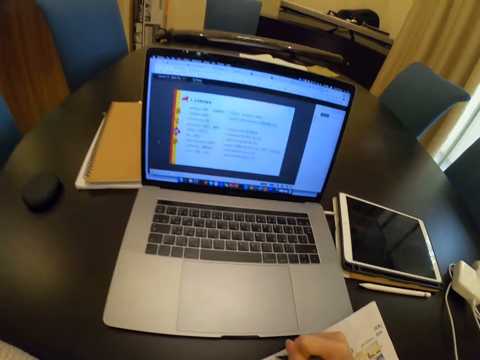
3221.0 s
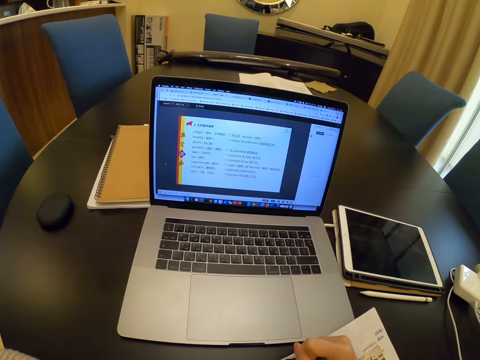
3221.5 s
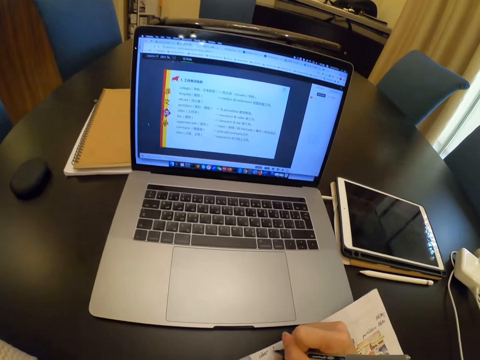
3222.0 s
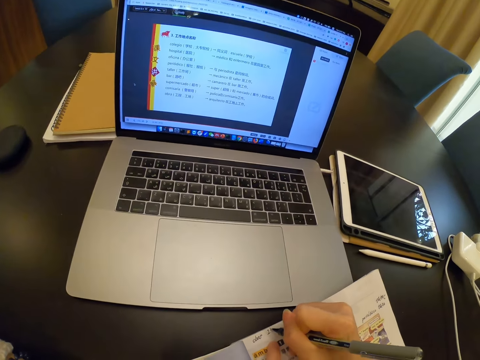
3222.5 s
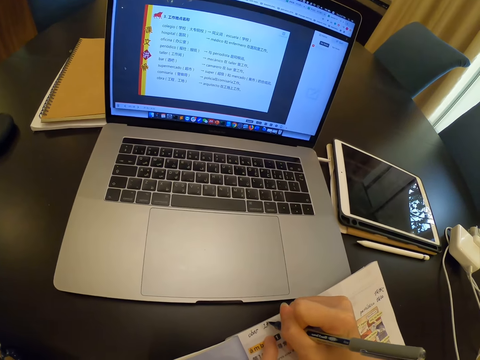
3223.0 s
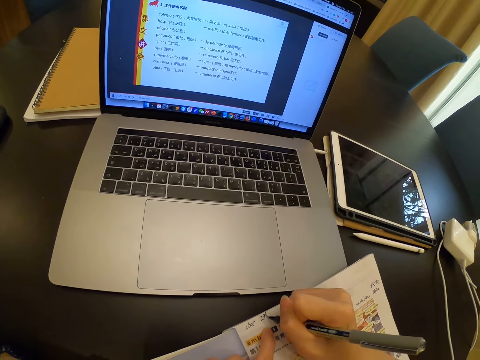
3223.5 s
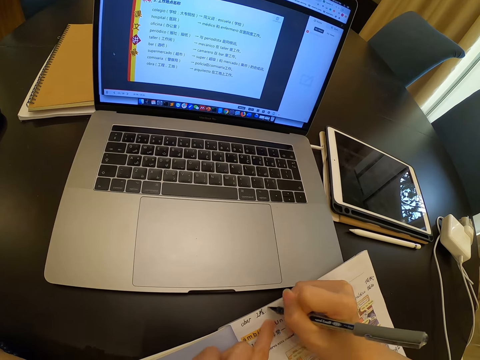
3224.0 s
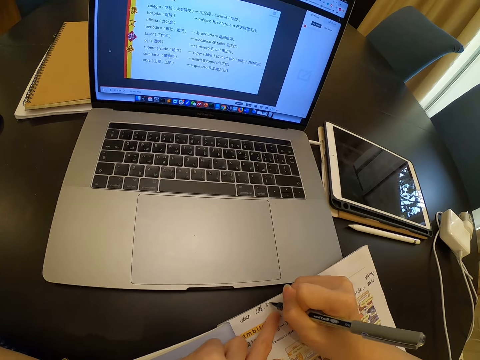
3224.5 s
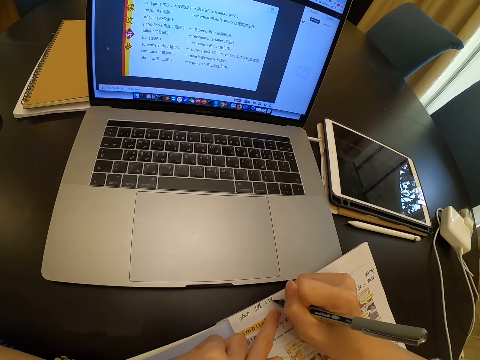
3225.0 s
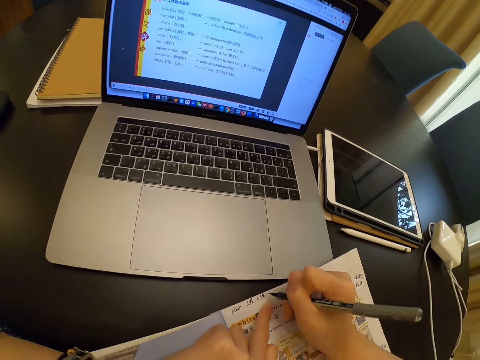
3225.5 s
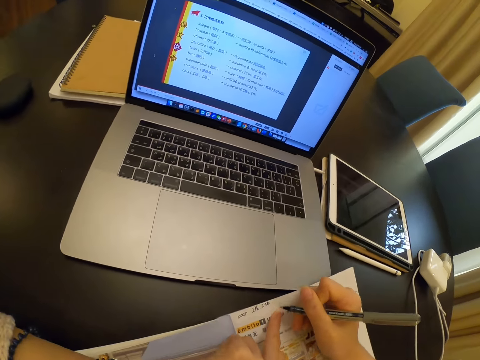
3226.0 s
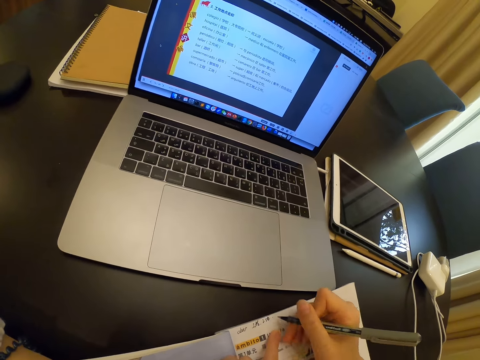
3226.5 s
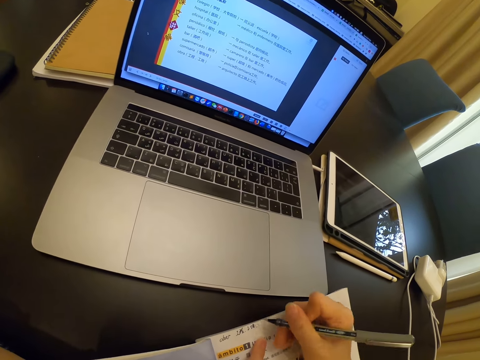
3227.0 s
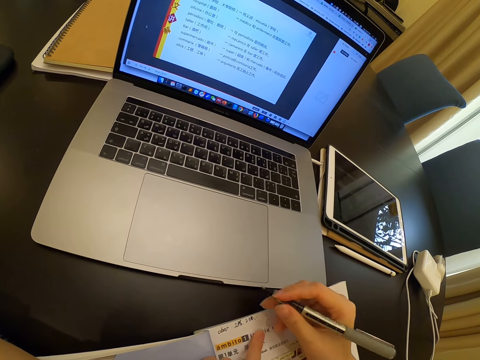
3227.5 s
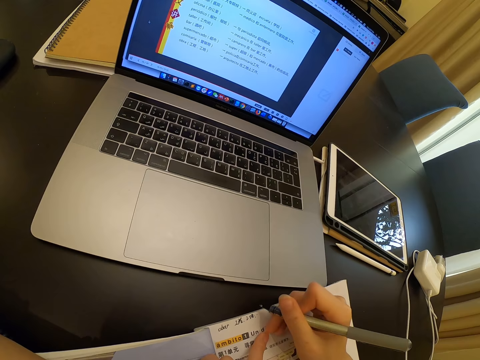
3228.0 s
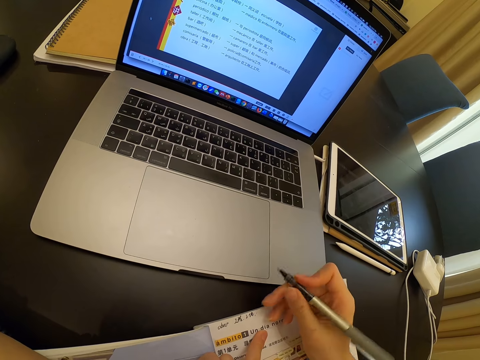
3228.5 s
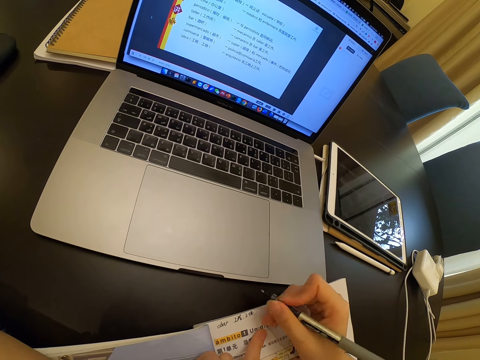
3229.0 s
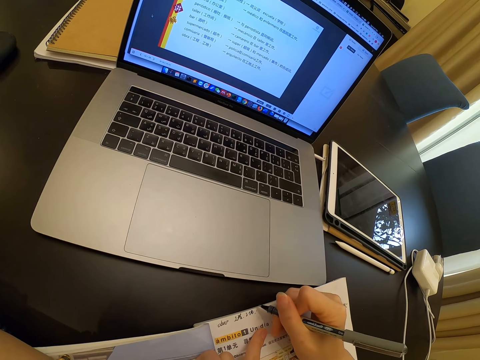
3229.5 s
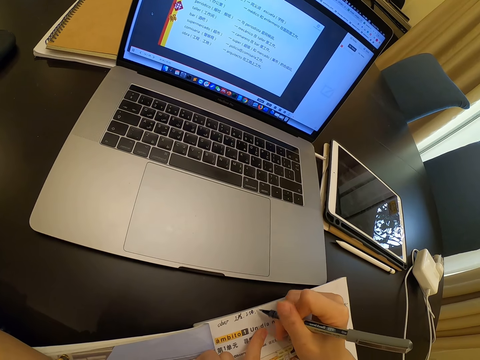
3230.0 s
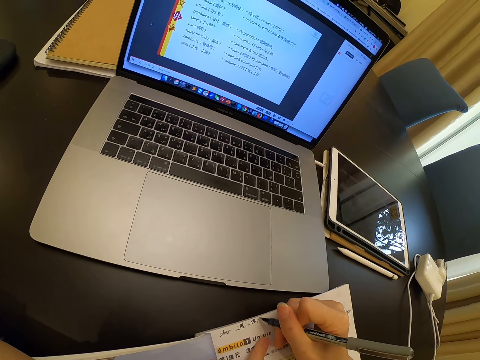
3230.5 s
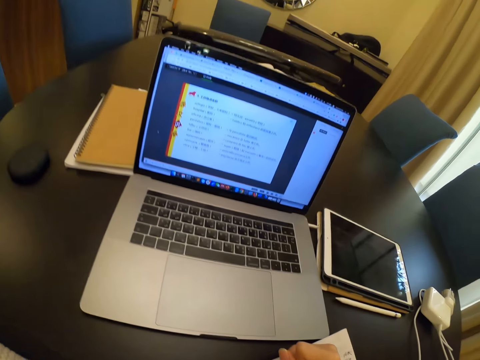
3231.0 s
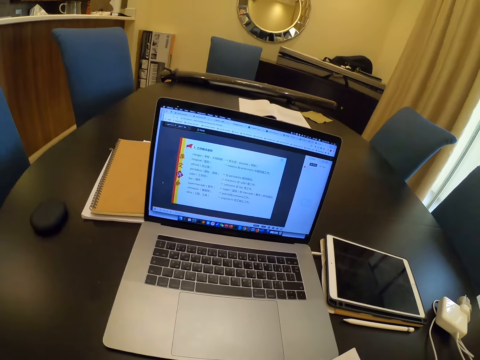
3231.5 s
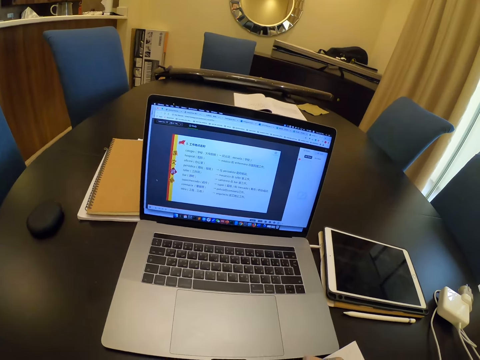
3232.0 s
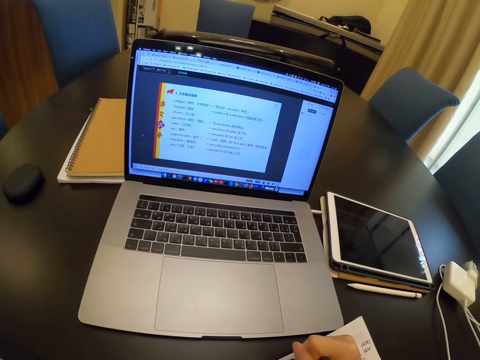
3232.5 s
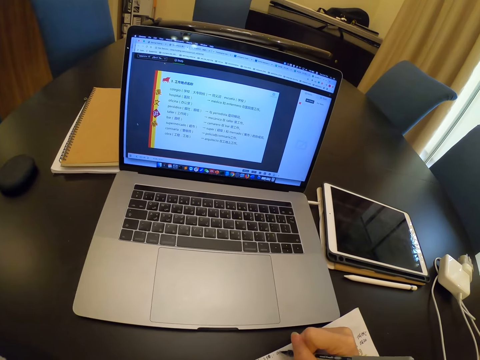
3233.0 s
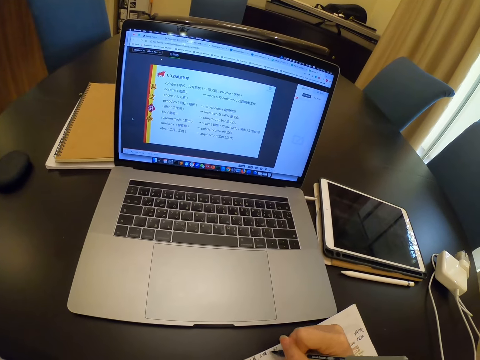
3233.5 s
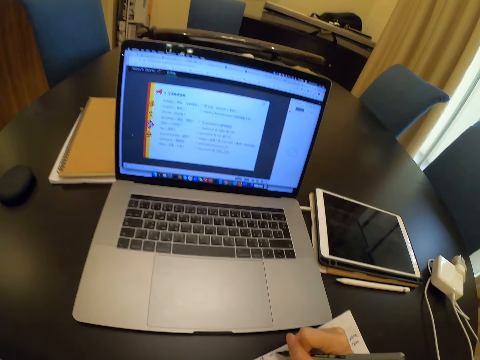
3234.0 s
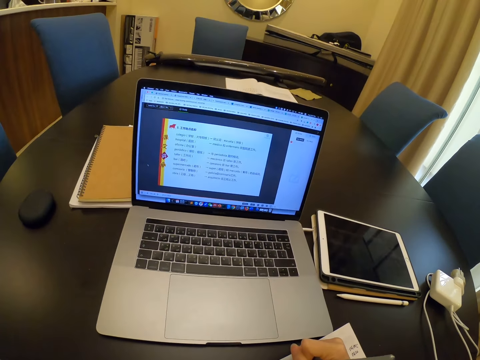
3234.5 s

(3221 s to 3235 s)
The camera wearer looks at a laptop. They stop writing. They write on the book. They look at the laptop.

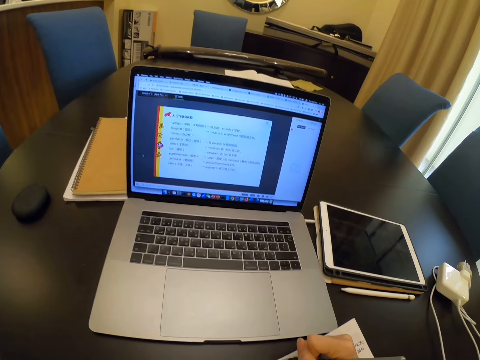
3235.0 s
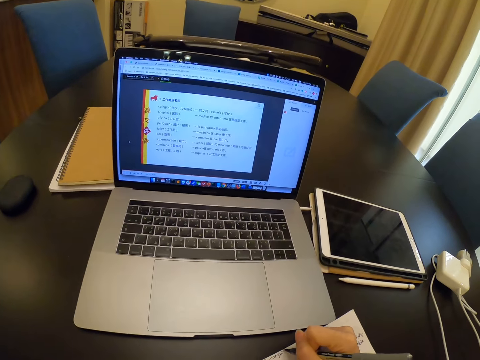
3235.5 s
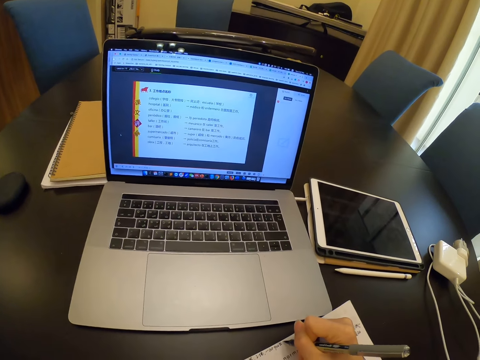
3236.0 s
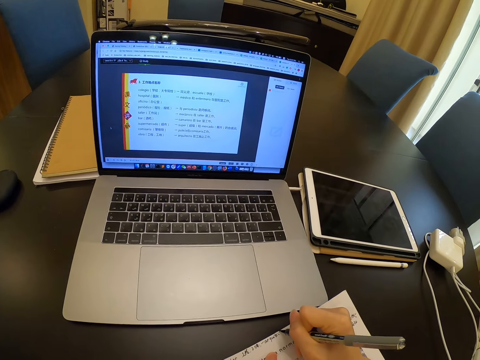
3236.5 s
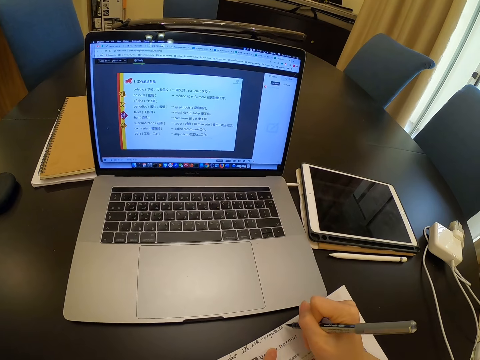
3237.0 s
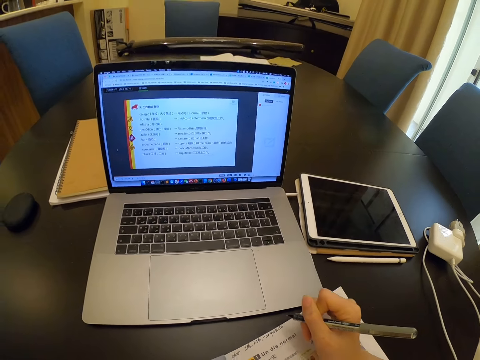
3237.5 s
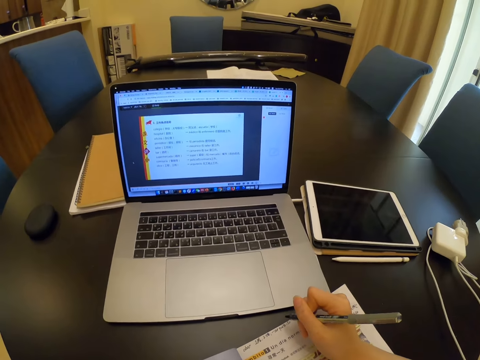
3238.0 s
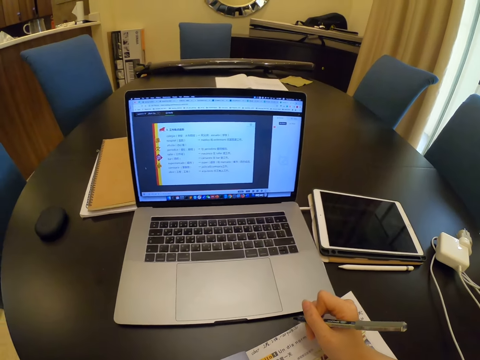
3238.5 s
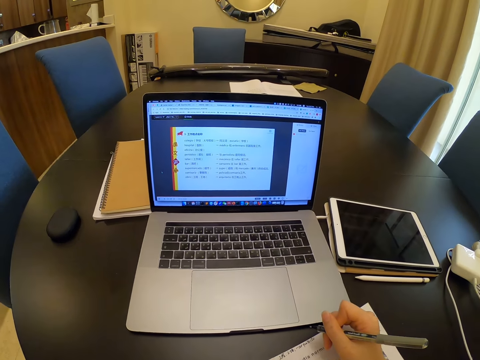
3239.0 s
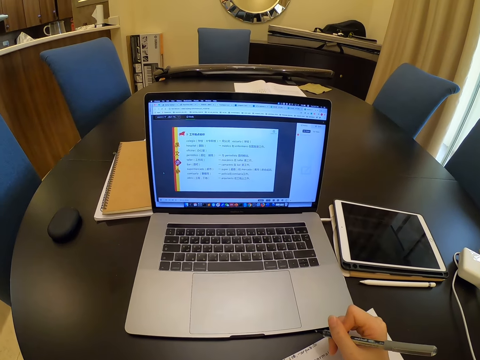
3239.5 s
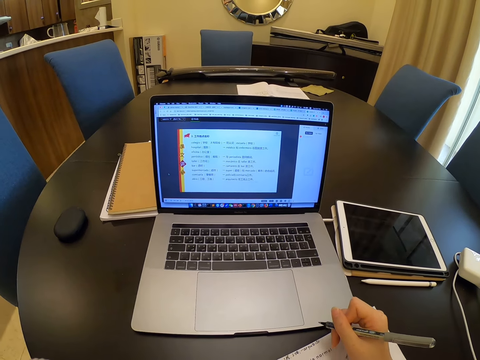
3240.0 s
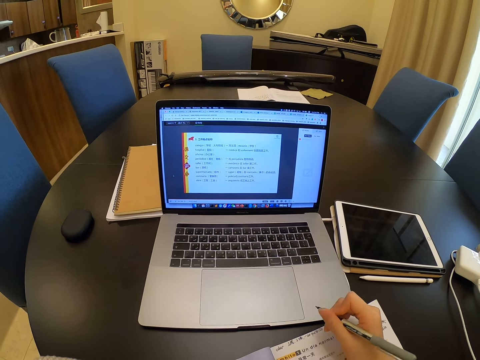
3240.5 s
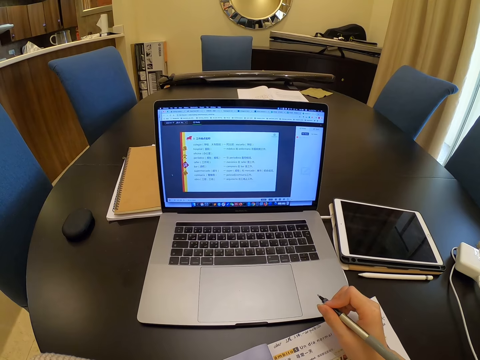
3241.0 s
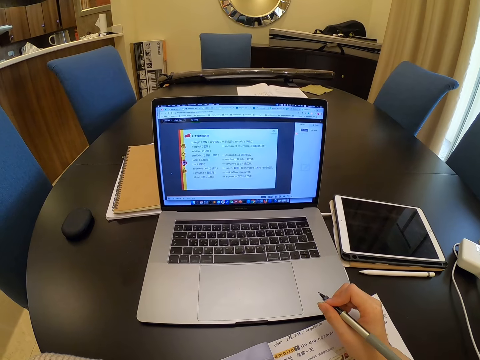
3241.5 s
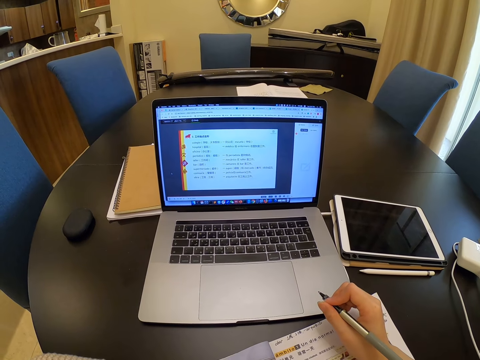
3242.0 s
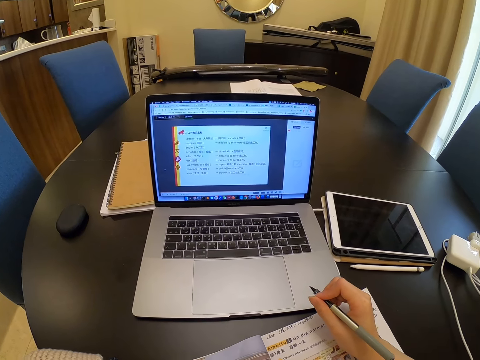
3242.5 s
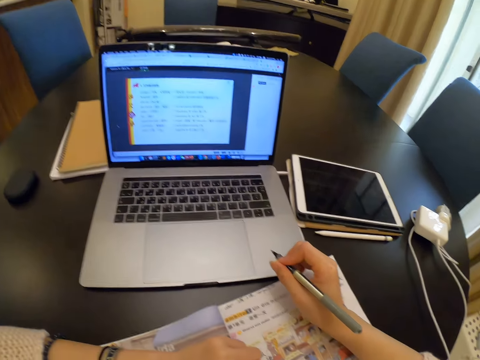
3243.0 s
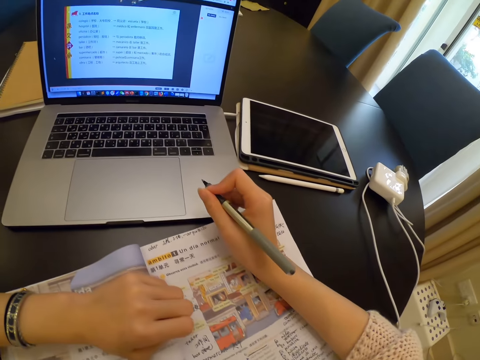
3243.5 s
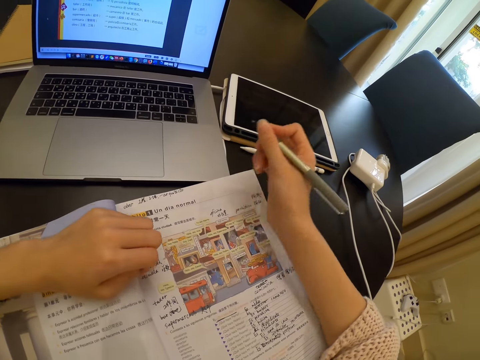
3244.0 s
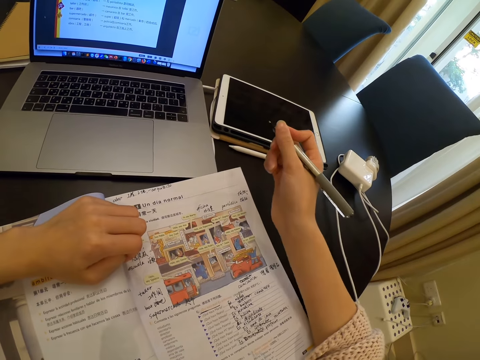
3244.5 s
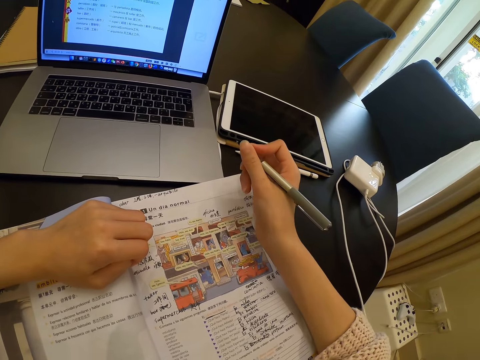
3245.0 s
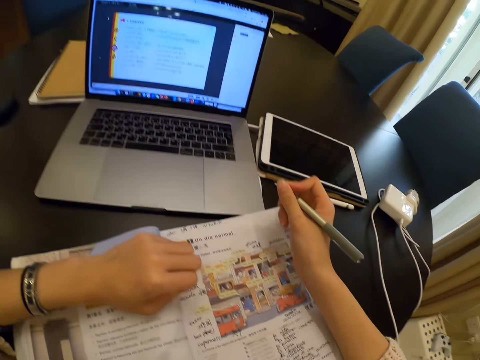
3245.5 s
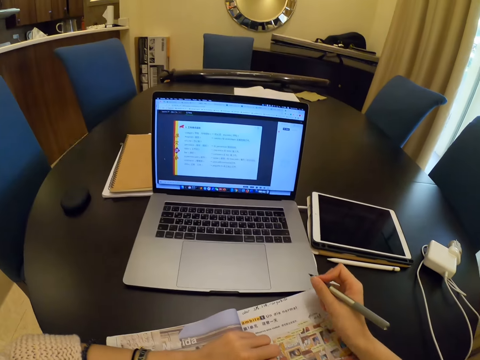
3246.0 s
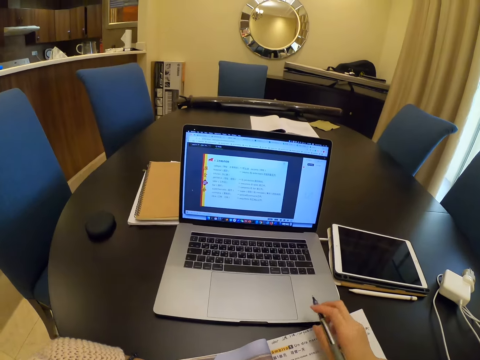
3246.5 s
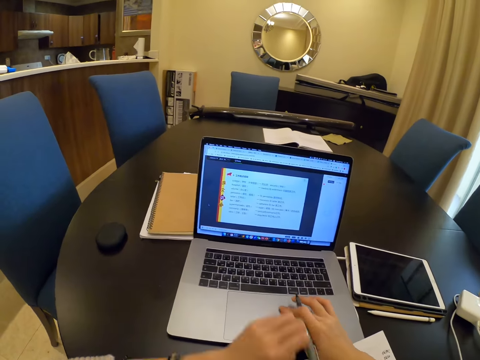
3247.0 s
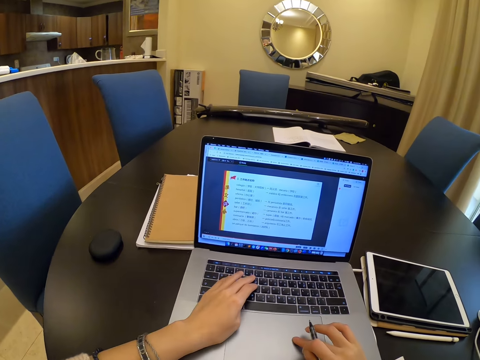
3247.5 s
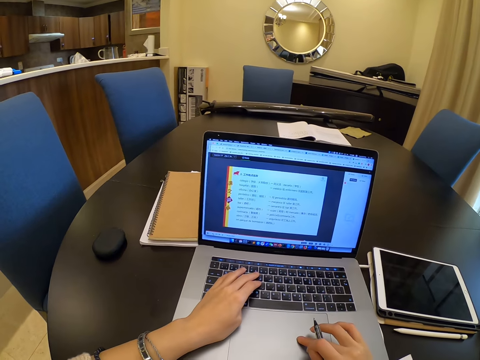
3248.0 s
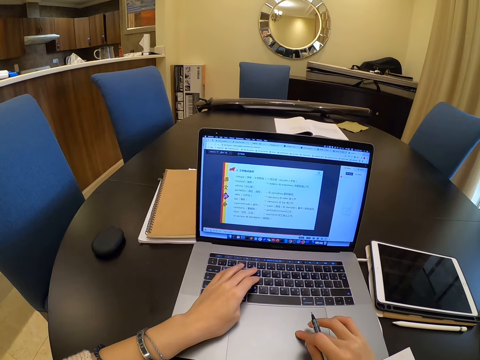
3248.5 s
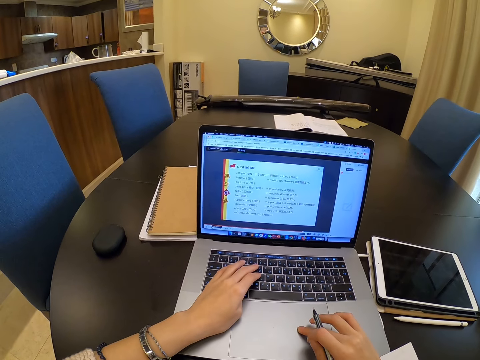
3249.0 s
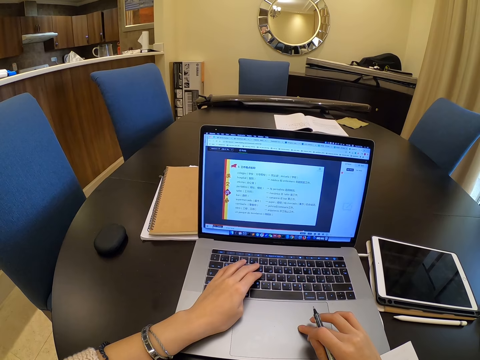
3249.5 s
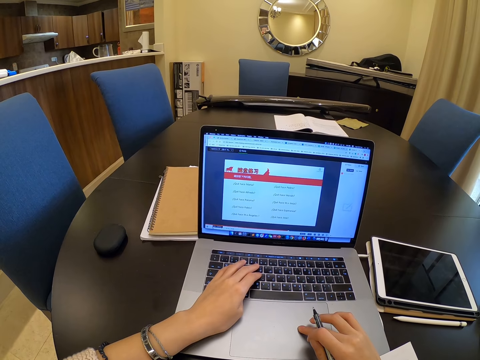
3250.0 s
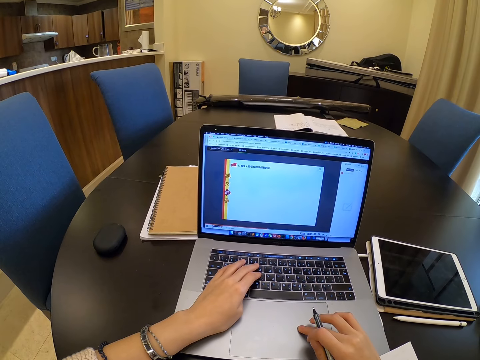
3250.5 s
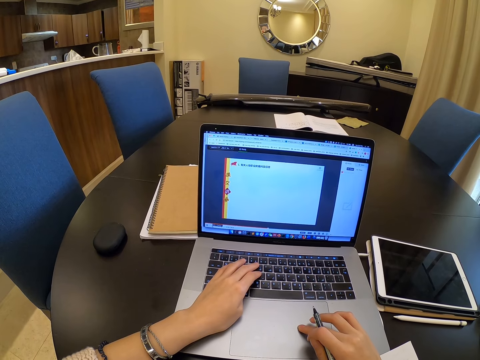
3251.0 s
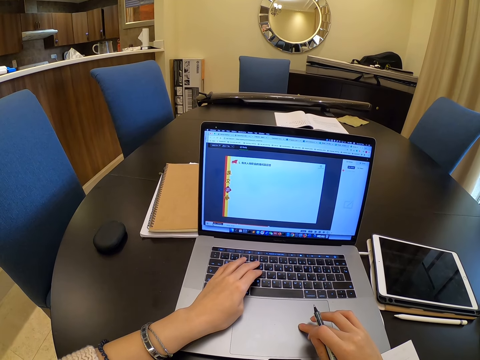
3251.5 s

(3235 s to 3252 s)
The camera wearer stops writing. They look at an open page of a book. They scroll on a laptop. They press the laptop.
